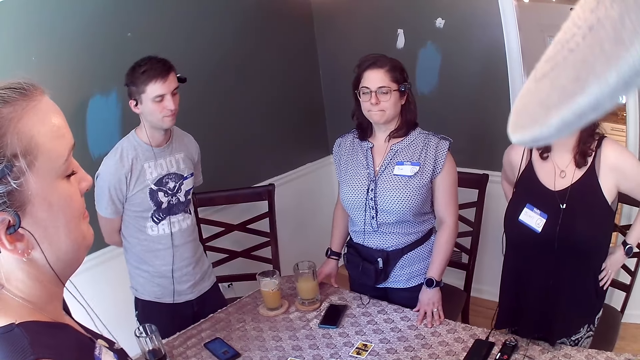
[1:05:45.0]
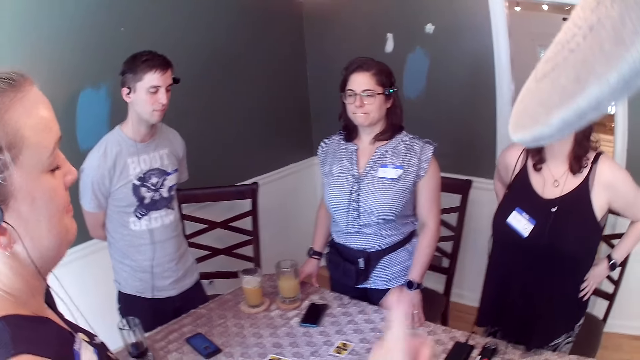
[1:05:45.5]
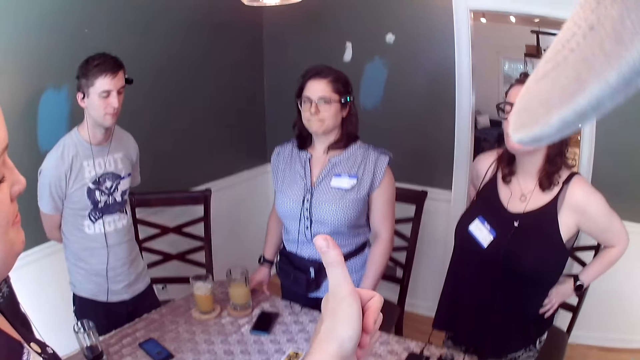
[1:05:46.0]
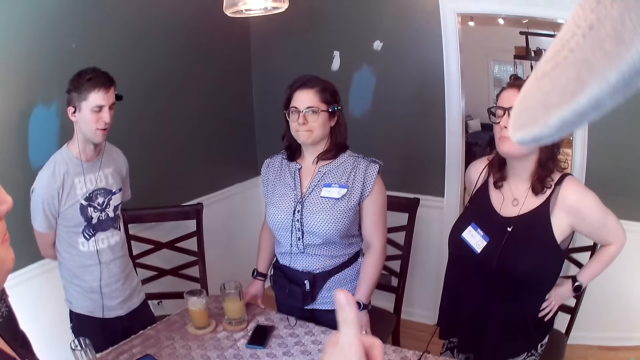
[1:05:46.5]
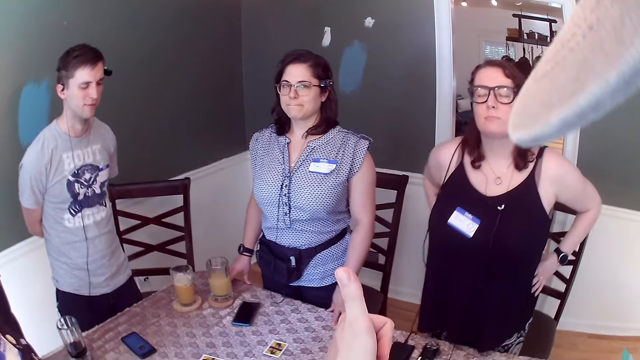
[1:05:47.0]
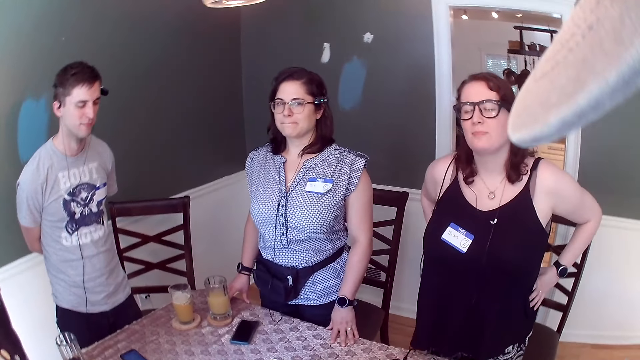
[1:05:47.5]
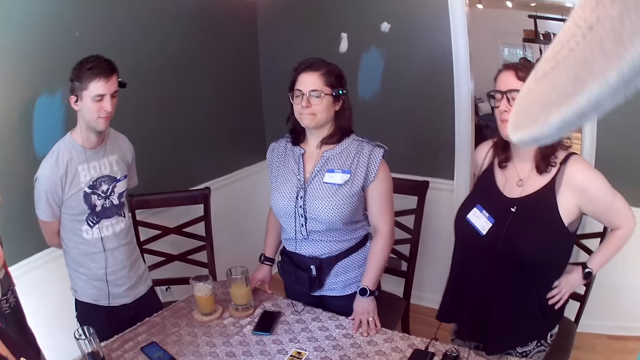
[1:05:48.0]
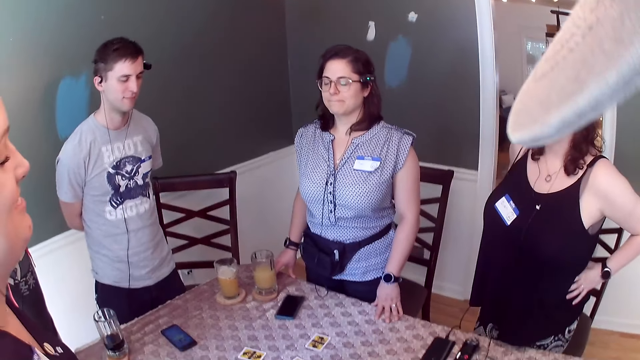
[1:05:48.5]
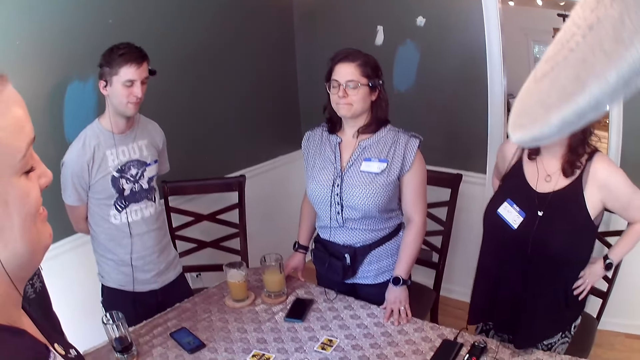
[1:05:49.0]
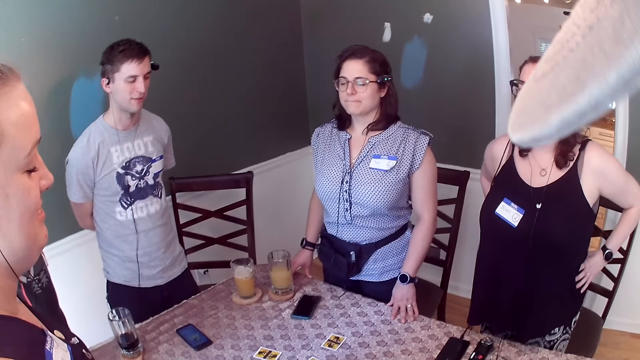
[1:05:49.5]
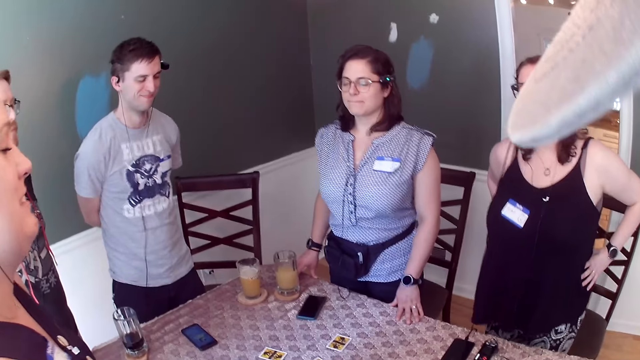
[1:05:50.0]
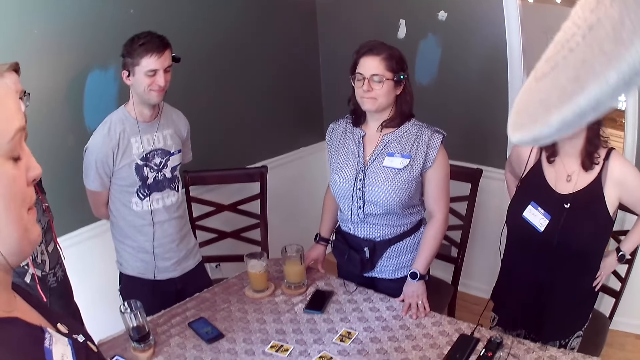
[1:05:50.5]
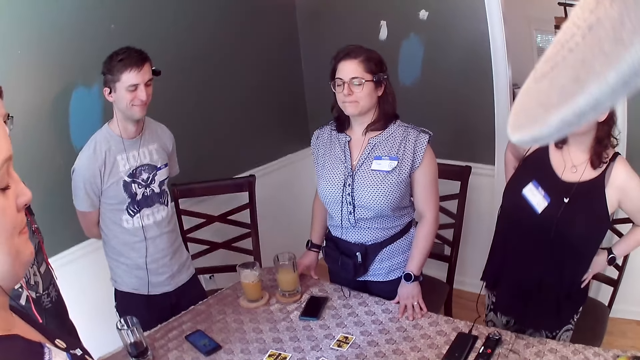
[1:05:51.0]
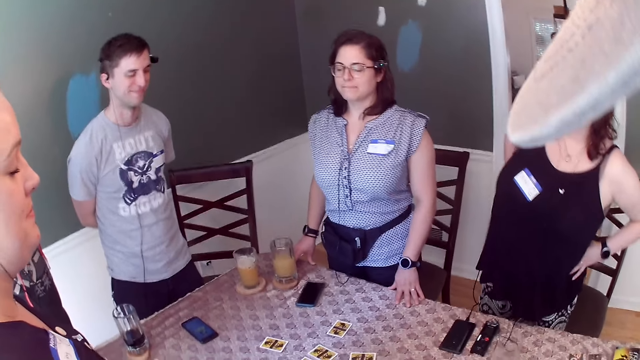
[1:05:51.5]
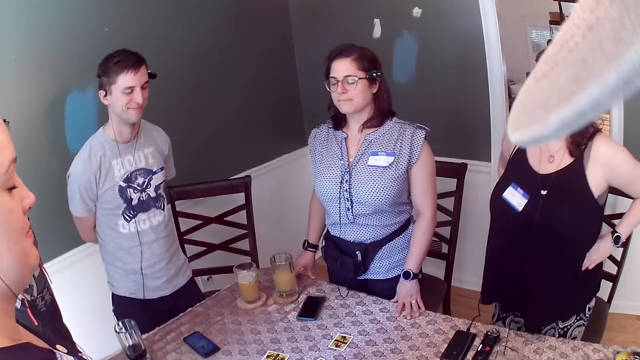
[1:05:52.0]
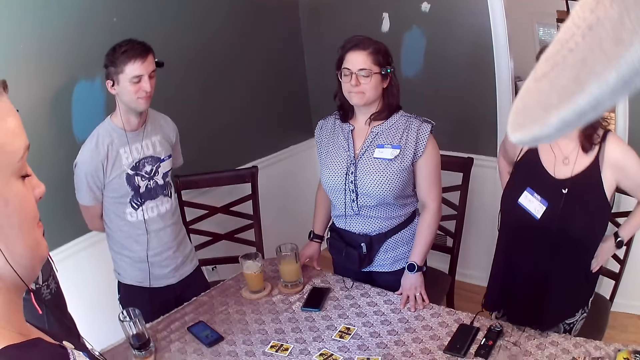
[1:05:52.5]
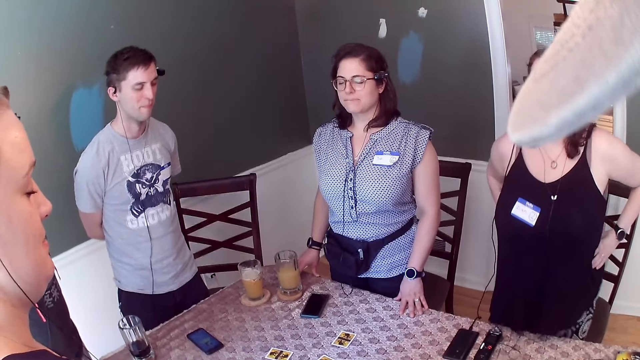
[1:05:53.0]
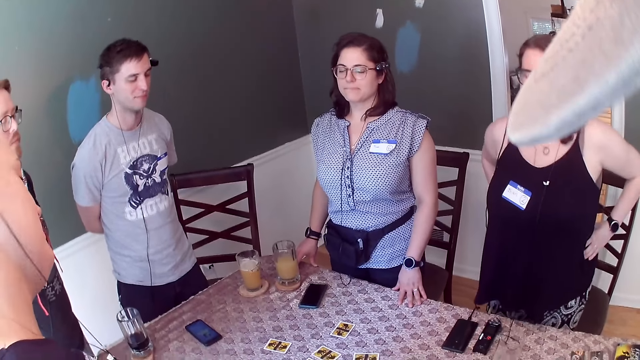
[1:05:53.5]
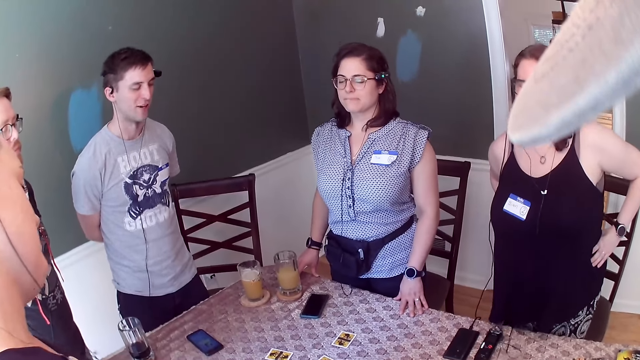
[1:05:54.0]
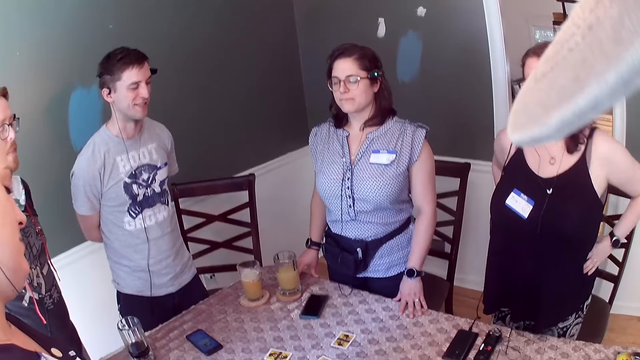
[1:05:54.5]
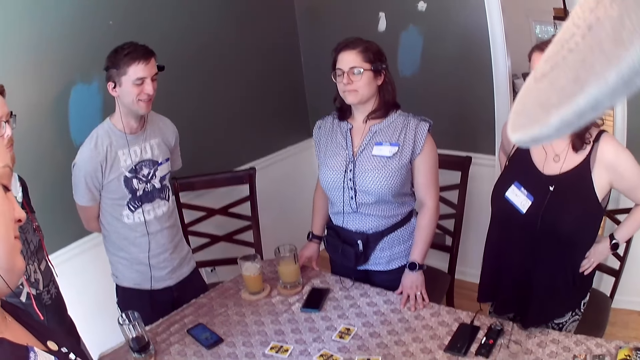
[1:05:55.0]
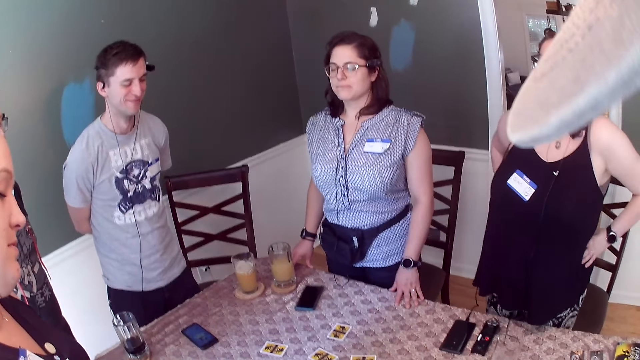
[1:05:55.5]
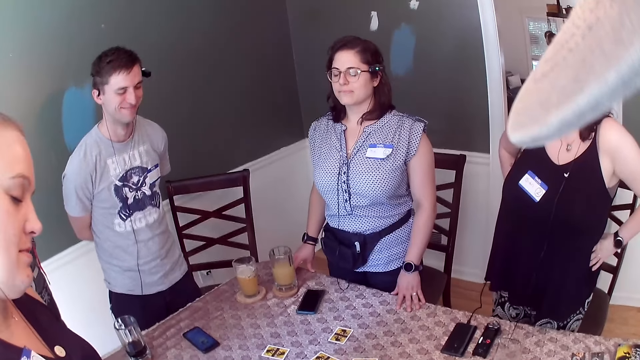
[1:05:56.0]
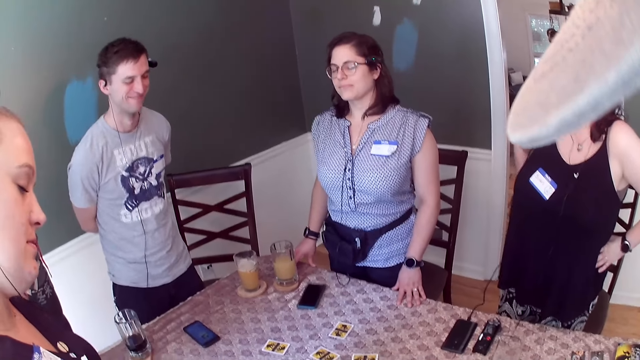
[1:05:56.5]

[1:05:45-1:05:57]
The camera wearer gives a thumbs up. They converse with a female.

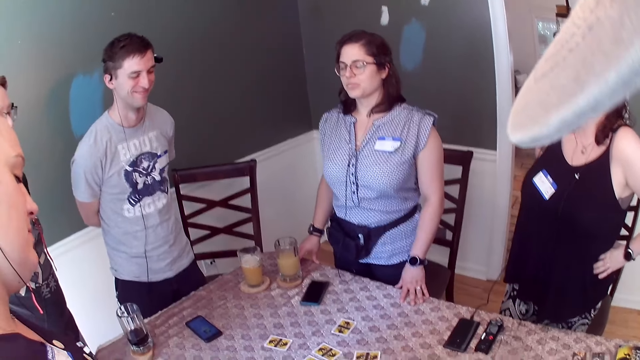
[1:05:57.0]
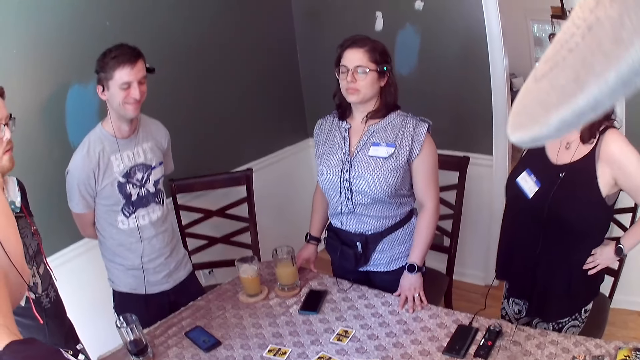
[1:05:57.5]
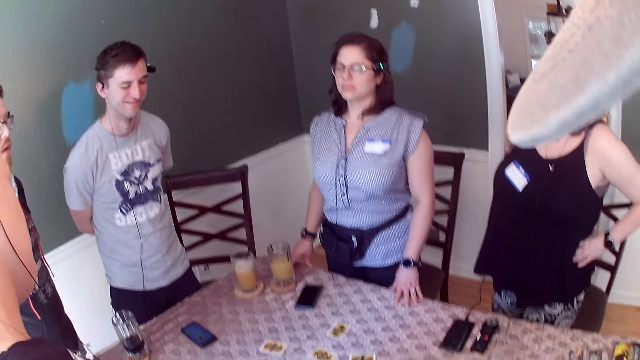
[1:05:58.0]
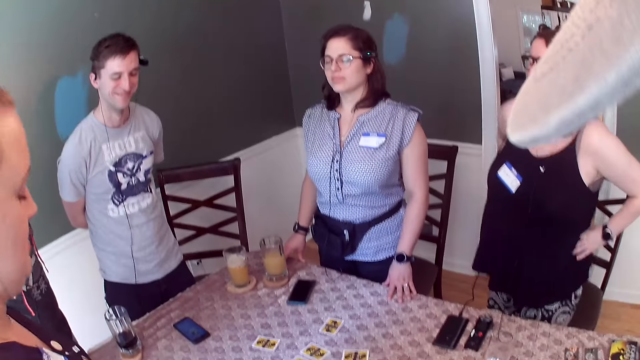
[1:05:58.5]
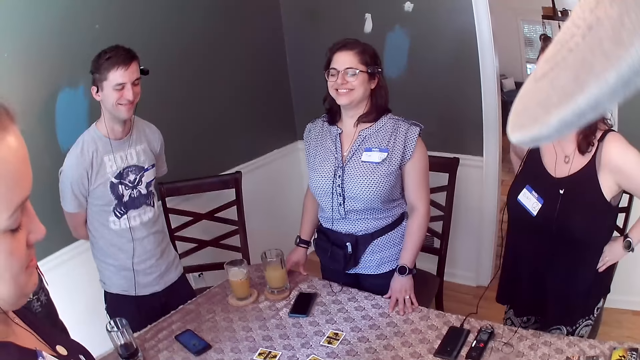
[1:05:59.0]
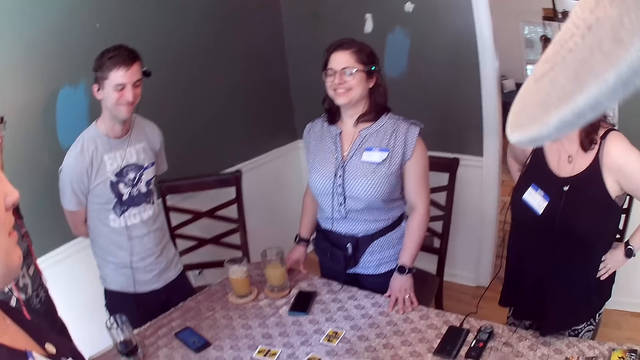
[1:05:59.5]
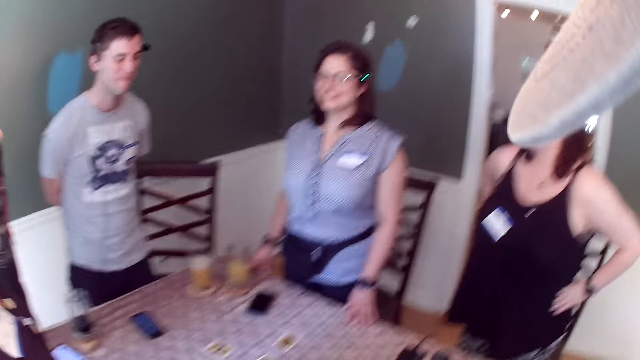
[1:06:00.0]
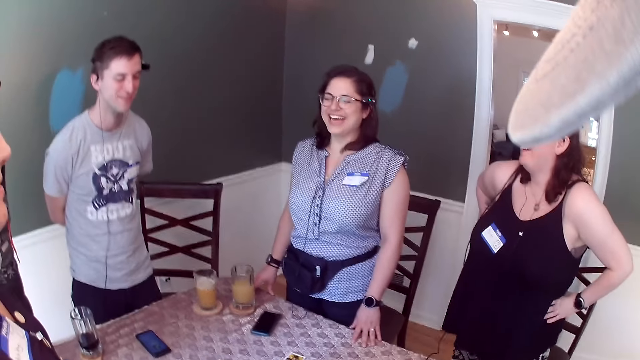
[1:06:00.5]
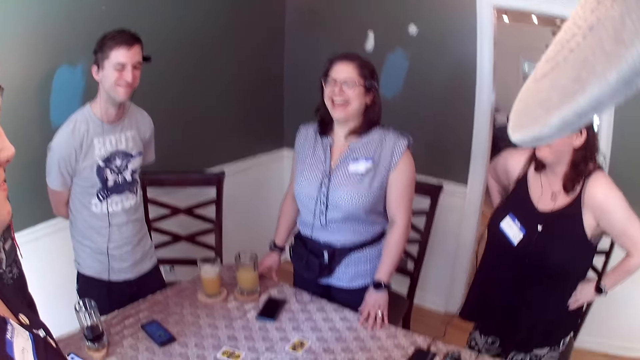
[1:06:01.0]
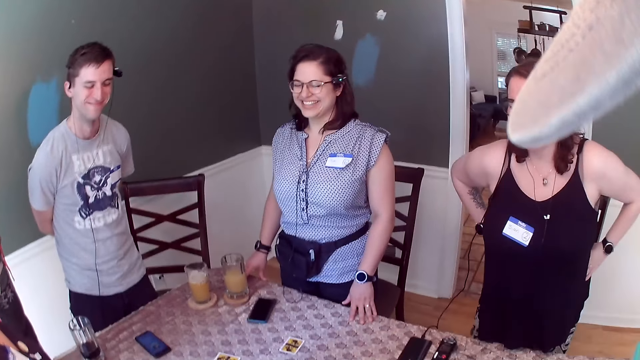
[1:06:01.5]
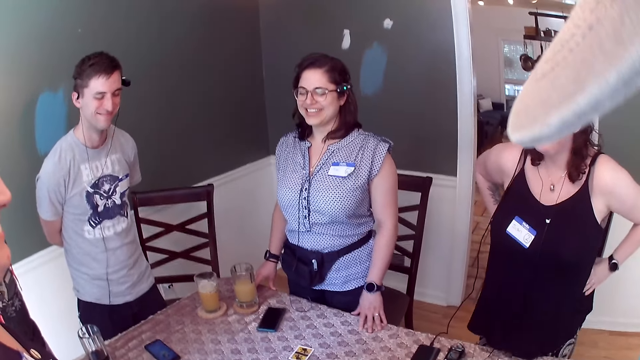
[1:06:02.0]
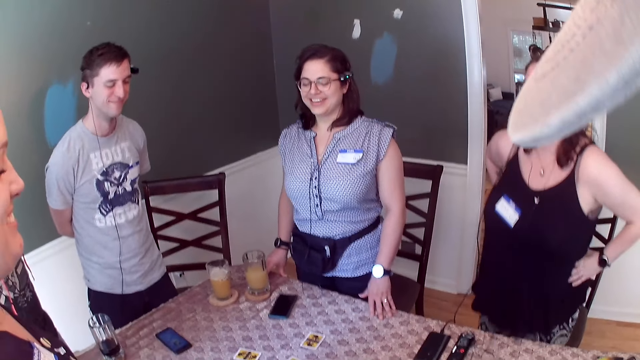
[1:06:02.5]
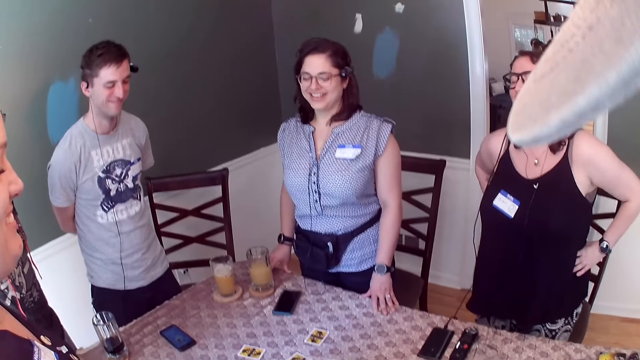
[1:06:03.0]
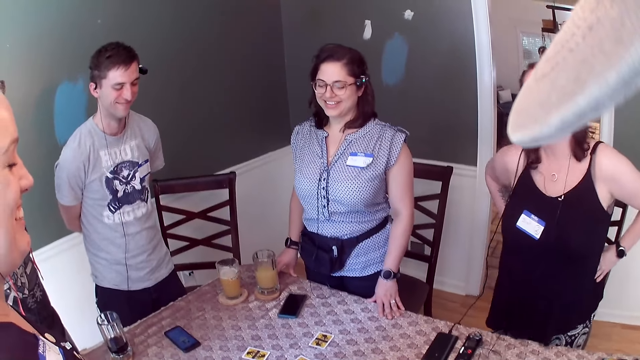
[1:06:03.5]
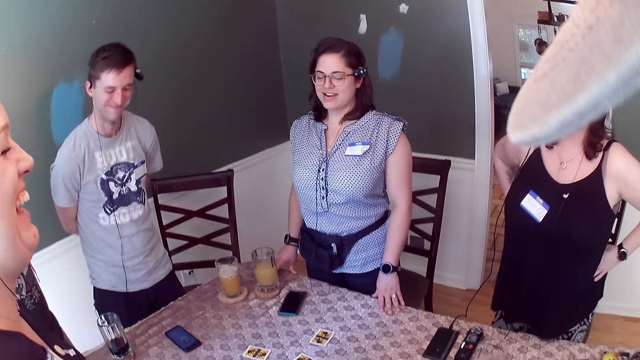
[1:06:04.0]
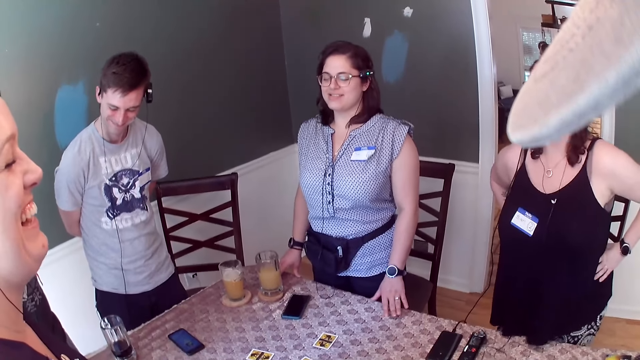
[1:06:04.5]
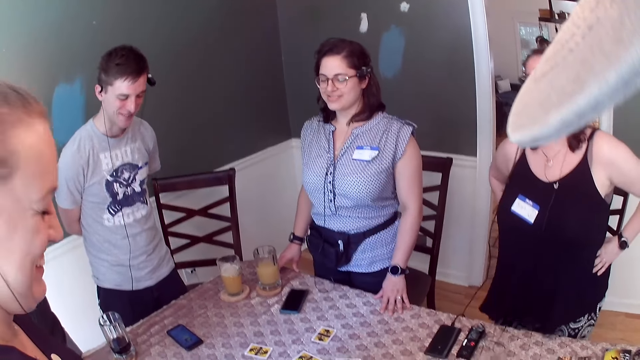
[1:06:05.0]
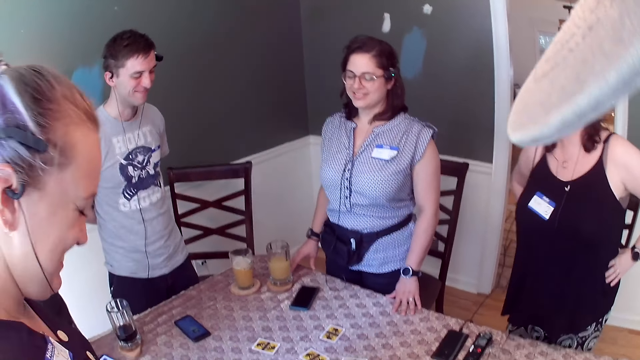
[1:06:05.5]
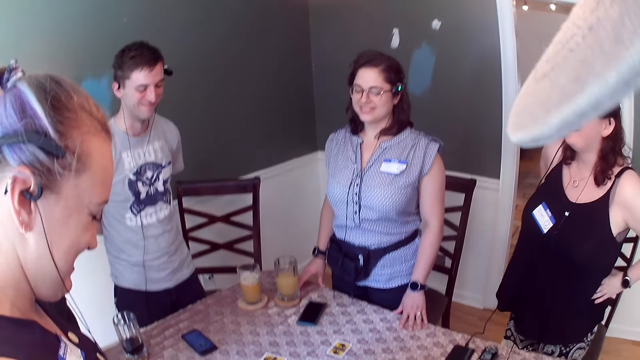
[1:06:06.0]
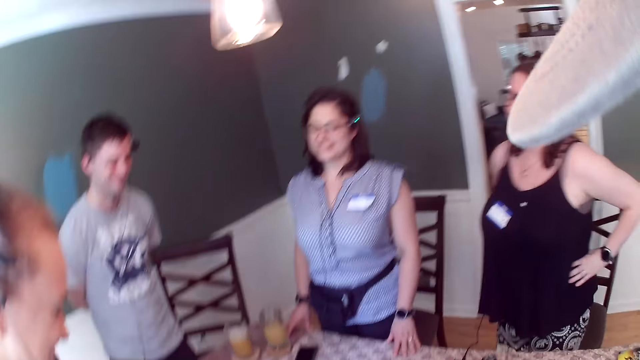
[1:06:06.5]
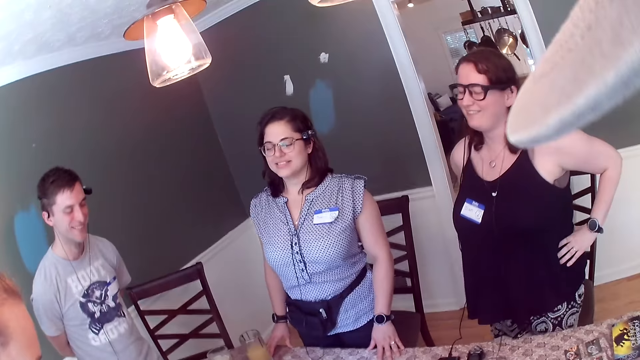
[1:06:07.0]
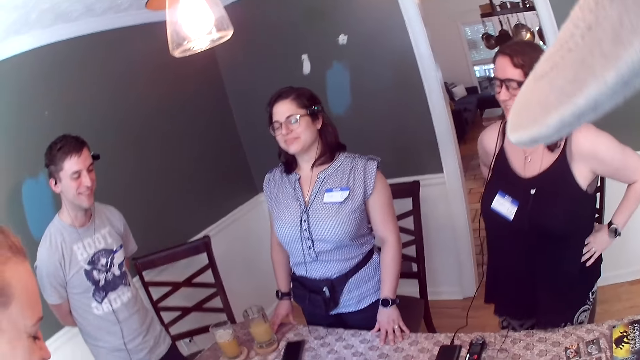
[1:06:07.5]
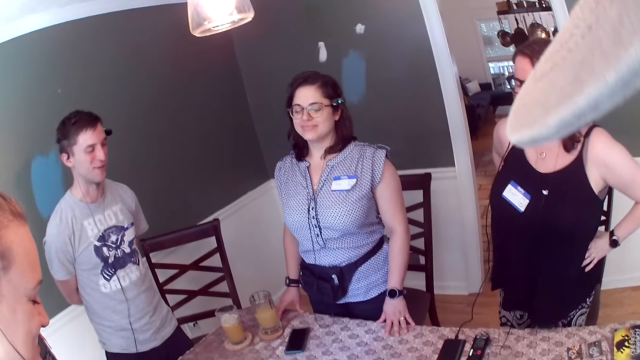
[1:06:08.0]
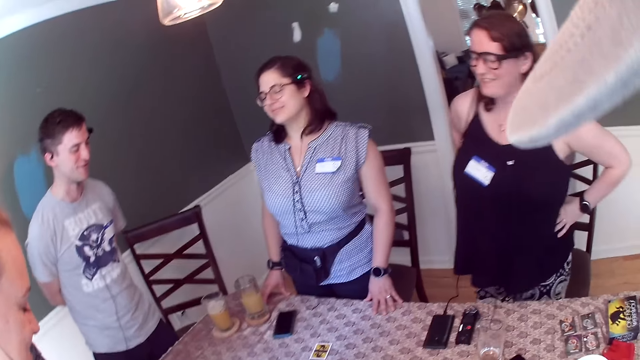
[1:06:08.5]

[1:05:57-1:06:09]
A female sings with another female.
